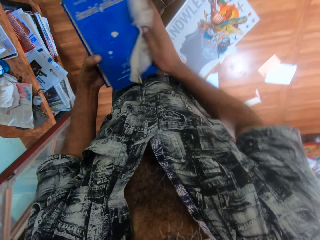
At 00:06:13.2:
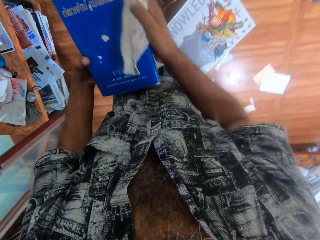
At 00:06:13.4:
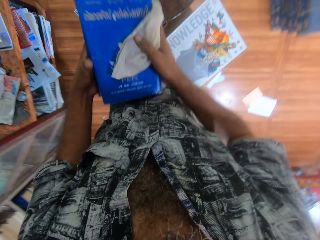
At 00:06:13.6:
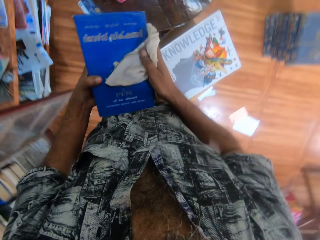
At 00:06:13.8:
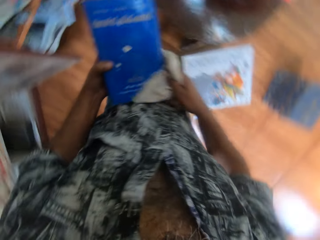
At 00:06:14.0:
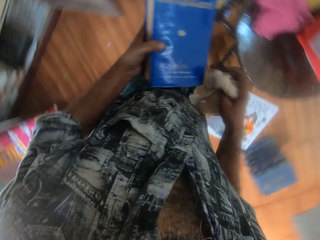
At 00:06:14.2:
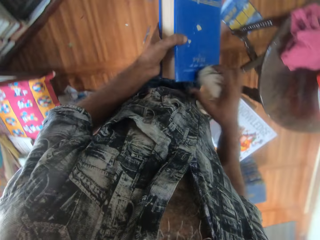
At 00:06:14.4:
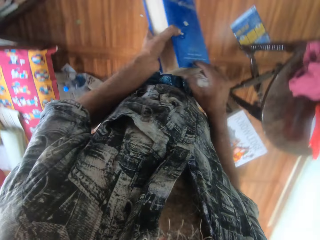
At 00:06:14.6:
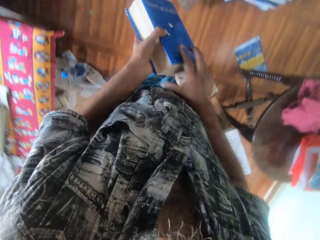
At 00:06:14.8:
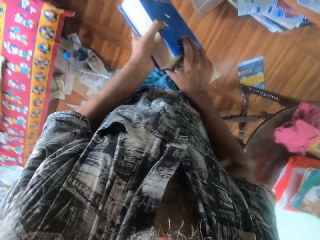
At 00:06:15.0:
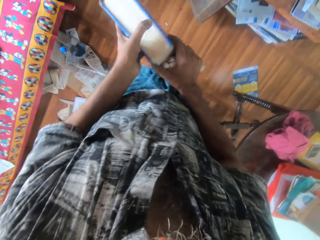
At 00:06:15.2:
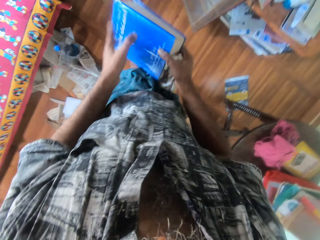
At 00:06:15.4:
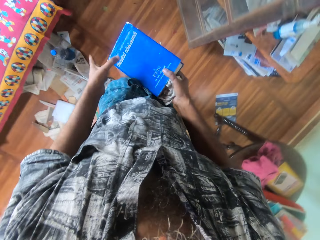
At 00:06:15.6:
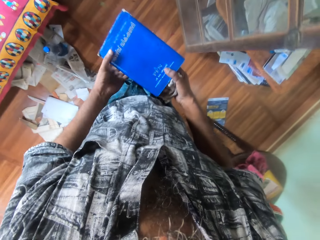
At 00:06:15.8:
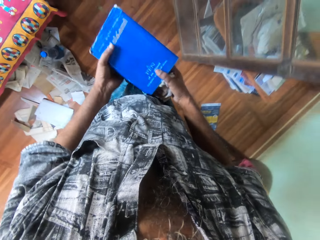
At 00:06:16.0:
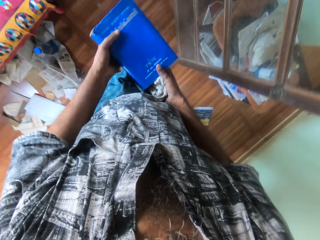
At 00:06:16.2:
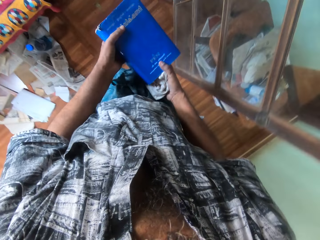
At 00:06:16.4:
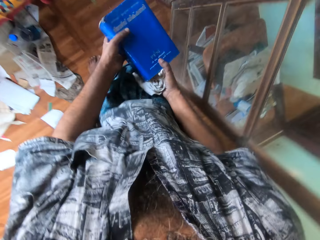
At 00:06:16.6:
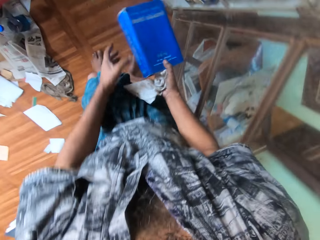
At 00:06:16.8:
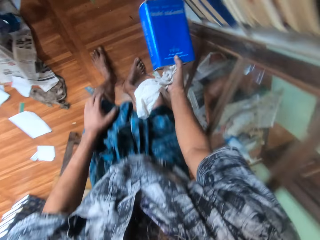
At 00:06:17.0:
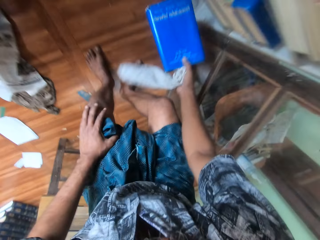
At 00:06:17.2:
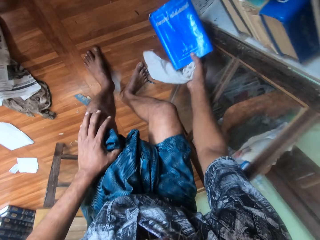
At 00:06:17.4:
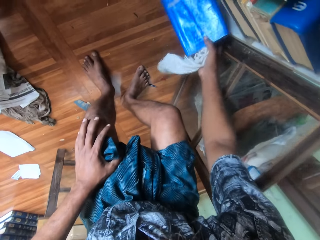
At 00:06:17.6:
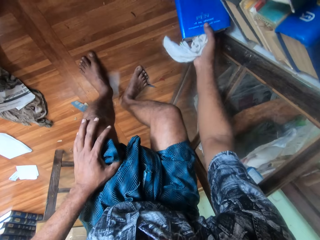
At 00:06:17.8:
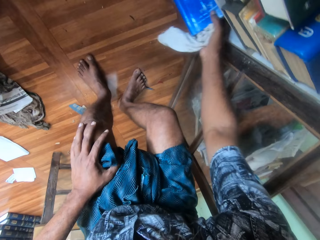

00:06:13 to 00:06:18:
The camera wearer passes the book to his right hand. He walks. He holds the book with both hands. He holds the book with his right hand.

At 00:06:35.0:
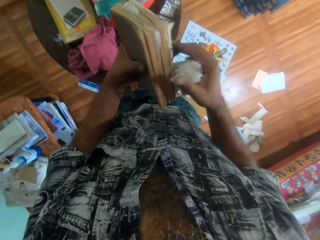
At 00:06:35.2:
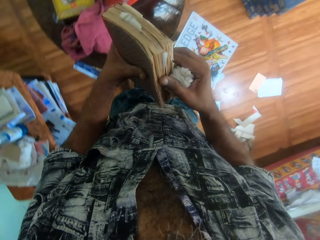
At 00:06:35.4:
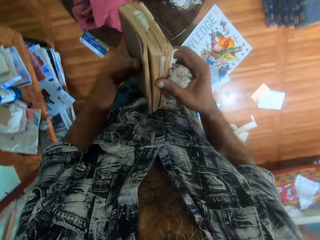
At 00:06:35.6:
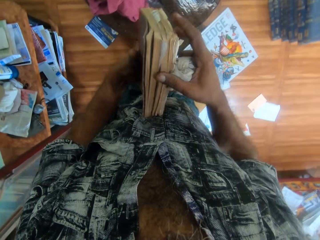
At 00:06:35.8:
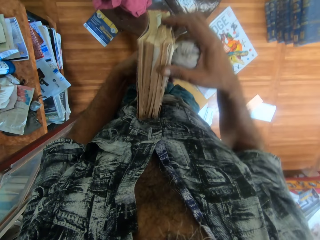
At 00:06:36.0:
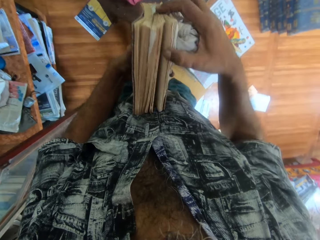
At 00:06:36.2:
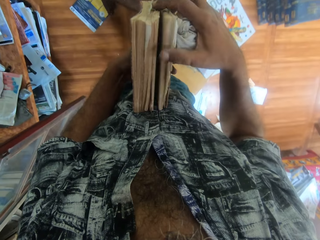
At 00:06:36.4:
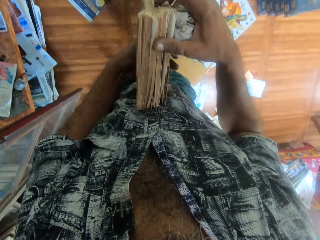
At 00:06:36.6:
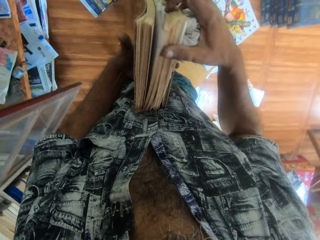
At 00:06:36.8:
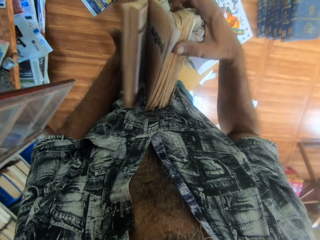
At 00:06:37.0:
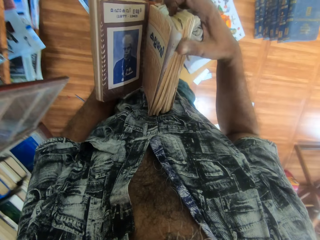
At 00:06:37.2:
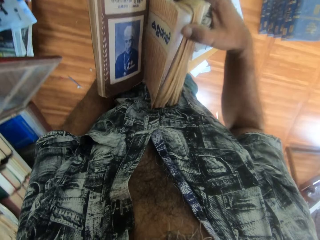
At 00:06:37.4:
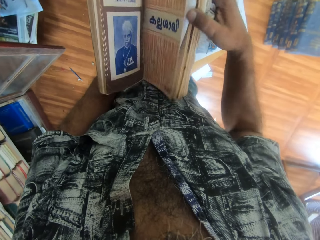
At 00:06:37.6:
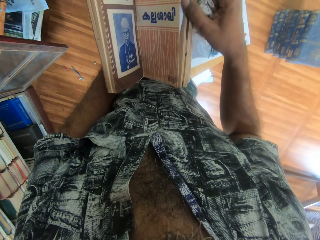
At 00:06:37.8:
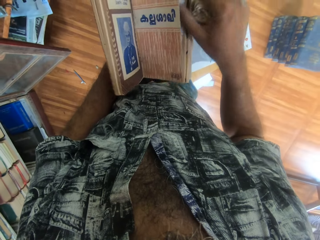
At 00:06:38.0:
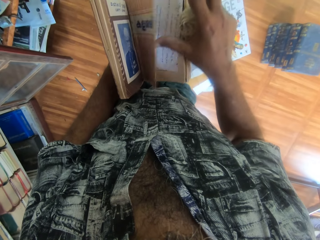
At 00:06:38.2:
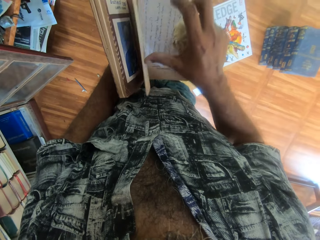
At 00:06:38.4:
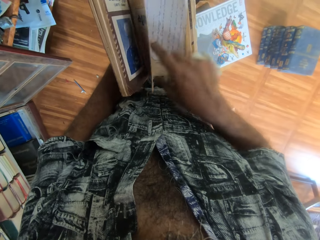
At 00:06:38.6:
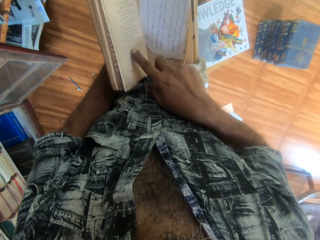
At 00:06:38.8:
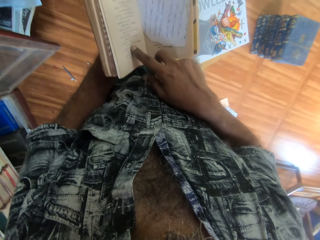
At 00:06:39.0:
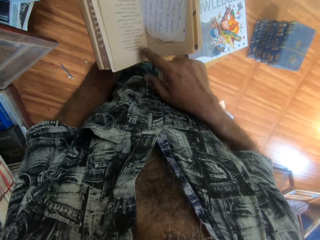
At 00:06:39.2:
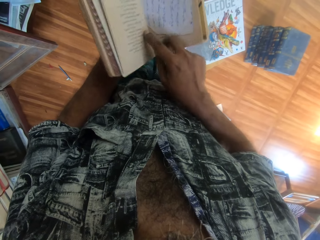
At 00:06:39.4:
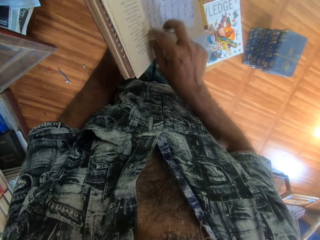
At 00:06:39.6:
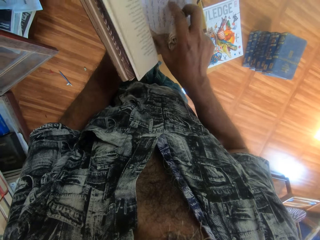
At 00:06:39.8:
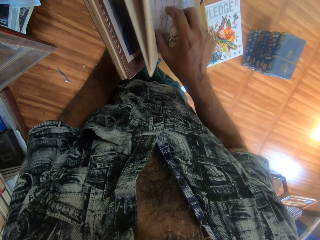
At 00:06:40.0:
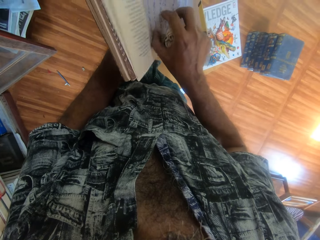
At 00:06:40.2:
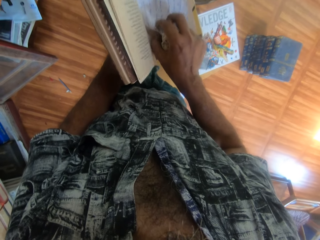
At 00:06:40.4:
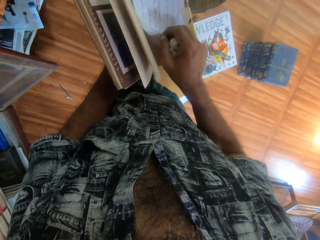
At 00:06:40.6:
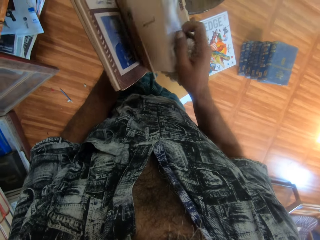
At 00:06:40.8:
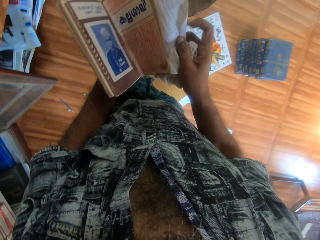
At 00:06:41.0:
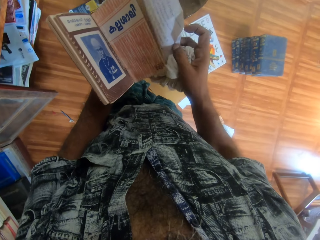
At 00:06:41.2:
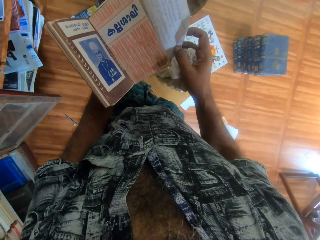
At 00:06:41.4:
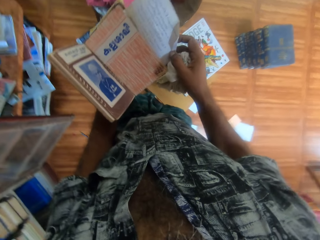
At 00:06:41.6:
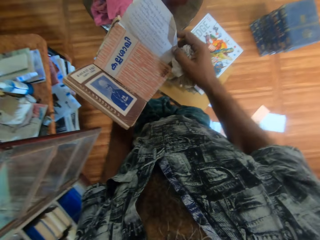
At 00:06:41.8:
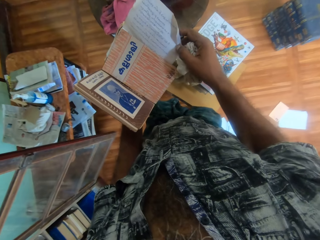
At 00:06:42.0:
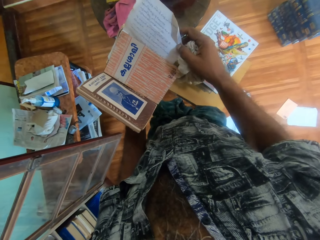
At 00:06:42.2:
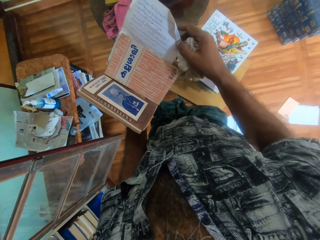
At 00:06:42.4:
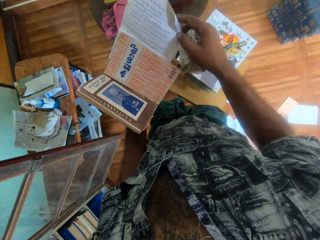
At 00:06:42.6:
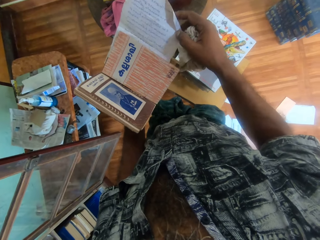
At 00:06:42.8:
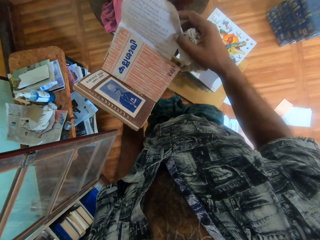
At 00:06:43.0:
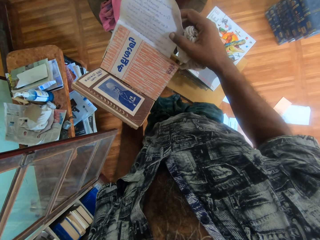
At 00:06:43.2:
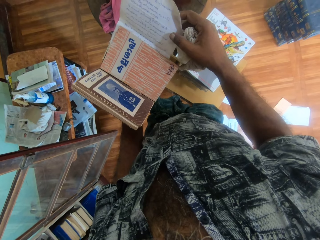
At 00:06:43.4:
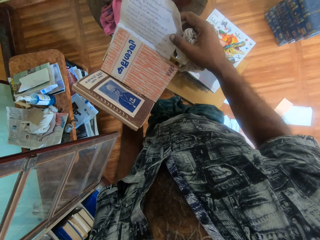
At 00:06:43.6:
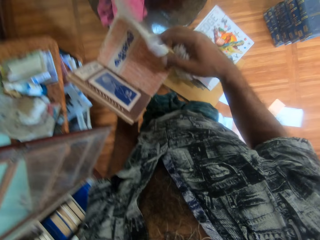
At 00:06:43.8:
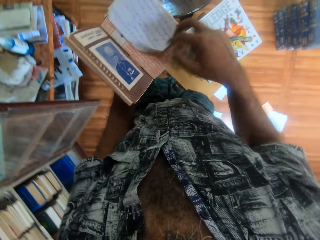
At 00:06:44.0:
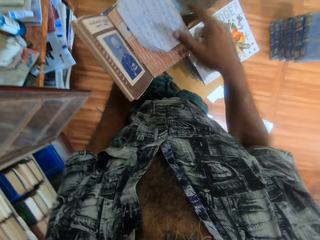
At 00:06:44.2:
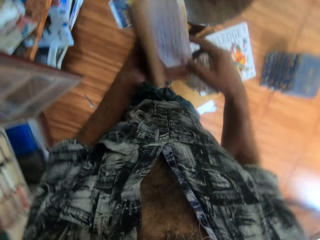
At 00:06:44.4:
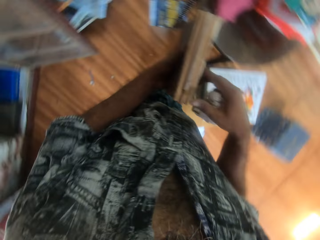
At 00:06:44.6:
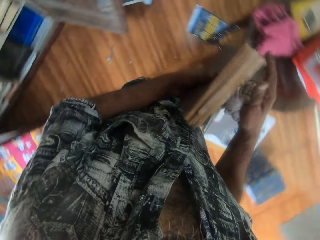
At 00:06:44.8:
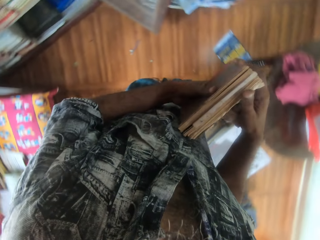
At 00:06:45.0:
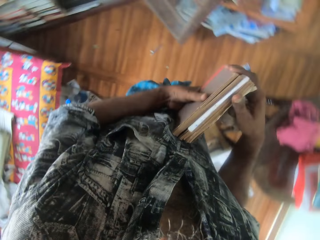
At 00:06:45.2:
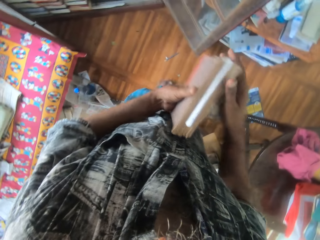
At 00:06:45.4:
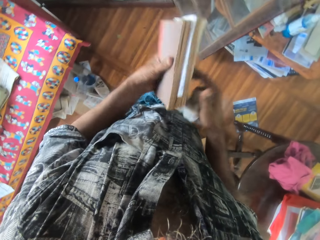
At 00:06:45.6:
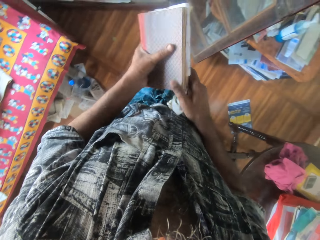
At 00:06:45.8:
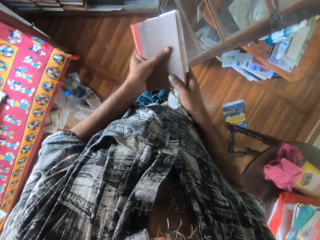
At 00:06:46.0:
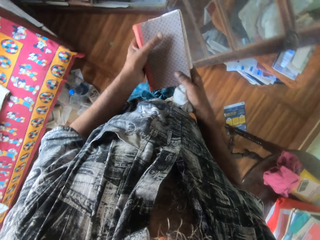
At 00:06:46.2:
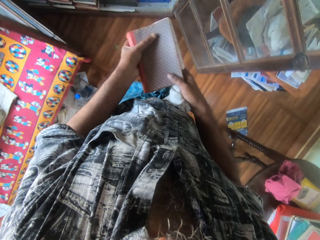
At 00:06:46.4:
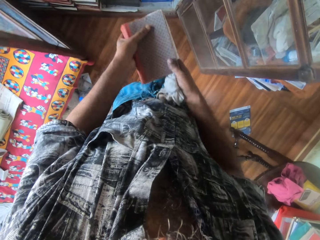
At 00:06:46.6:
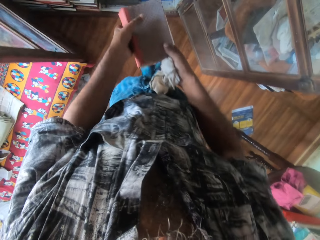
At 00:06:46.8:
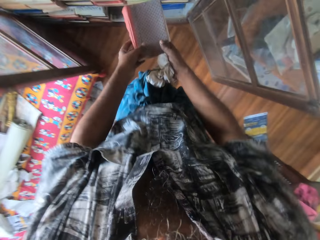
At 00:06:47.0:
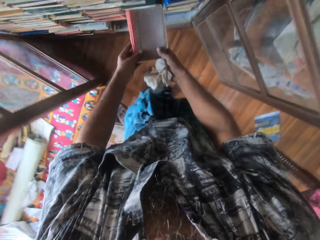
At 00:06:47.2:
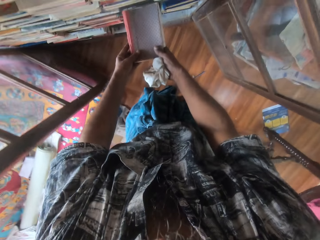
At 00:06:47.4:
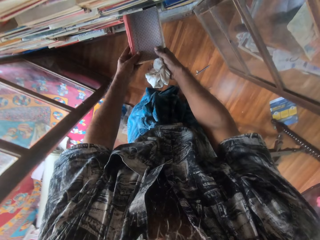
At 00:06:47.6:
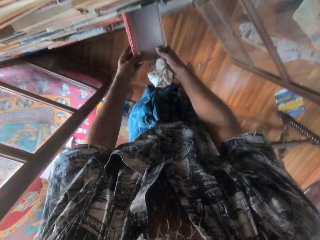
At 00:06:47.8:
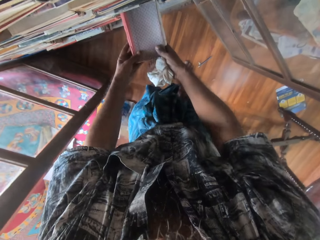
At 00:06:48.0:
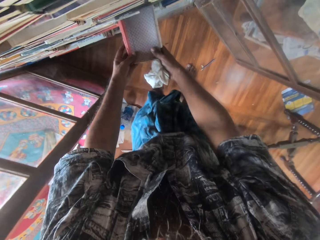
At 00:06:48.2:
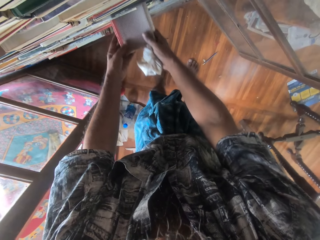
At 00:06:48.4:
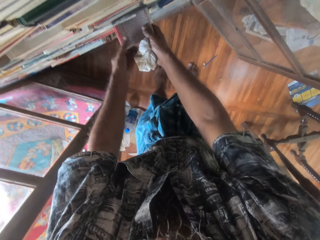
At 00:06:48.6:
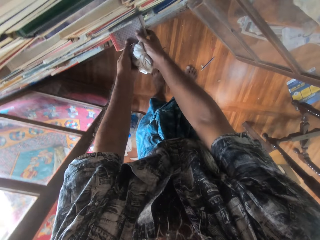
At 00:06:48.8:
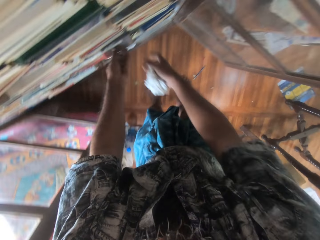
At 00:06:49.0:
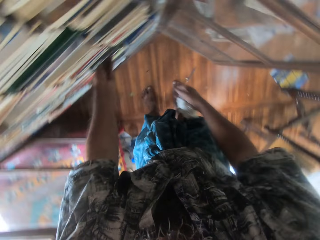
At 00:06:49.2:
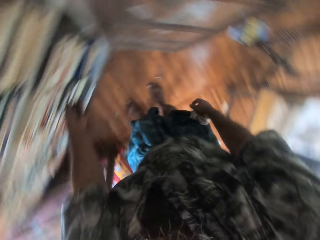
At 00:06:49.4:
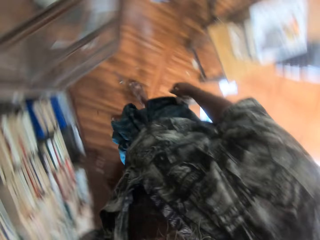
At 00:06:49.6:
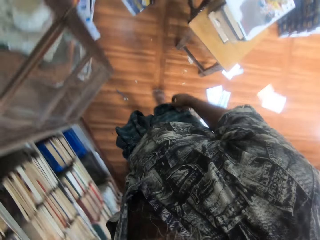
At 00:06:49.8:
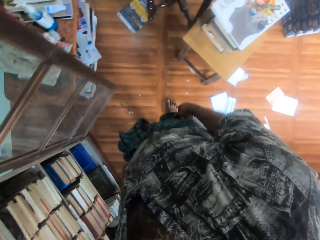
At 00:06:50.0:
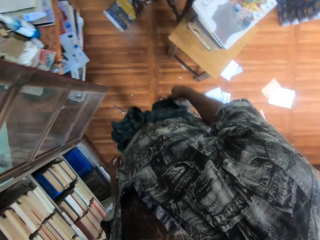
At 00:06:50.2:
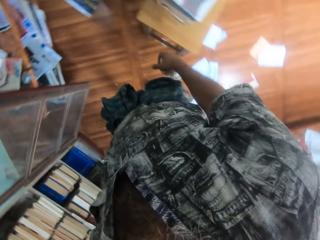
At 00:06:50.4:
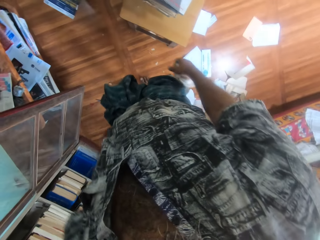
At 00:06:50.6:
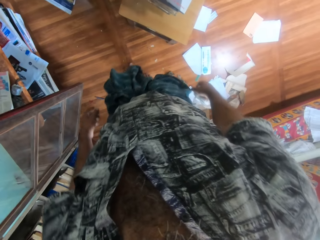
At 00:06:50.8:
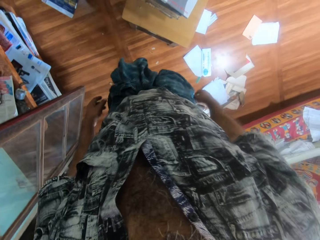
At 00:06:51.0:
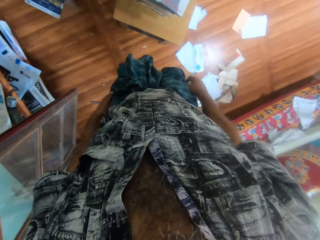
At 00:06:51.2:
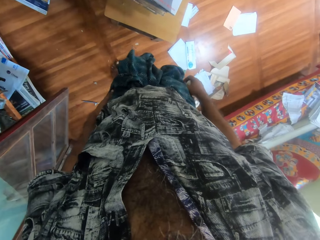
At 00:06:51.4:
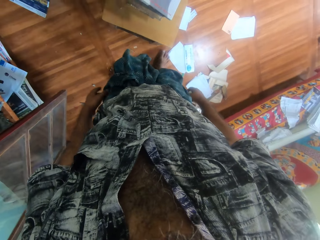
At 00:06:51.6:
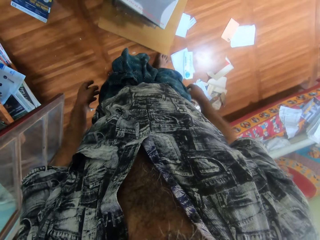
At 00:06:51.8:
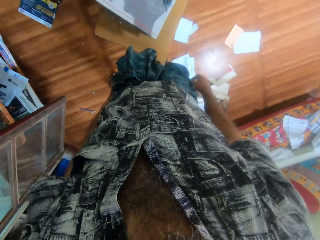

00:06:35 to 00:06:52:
The camera wearer closes the book with his left hand. He touches the book in his left hand with his right hand. He opens the book. He flips a page in the book in his left hand with his right hand. He looks at the book. He examines a paper in the book with his right hand. He picks the piece of paper from the book. He looks at the paper. He places the paper back in the book. He closes the book with his left hand. He adjusts the book in his left hand with his right hand. He holds the book with both hands. He moves. He drops the book in the bookshelf with both hands. He moves back.
